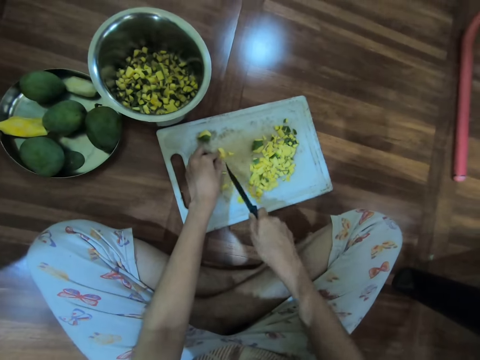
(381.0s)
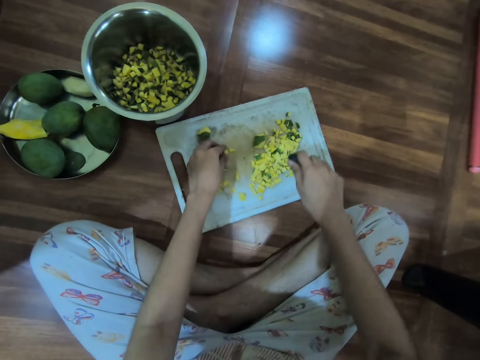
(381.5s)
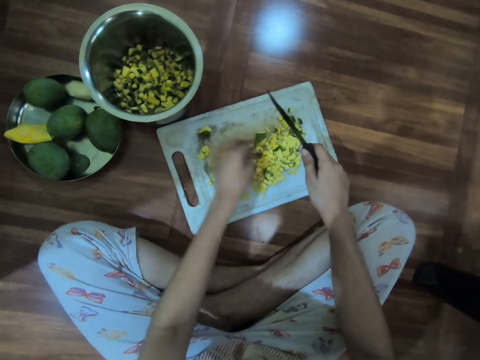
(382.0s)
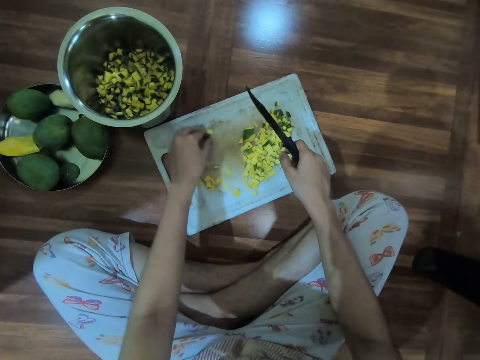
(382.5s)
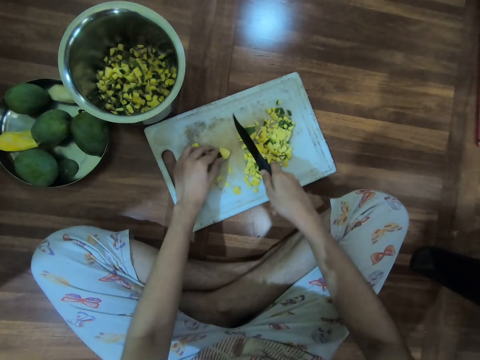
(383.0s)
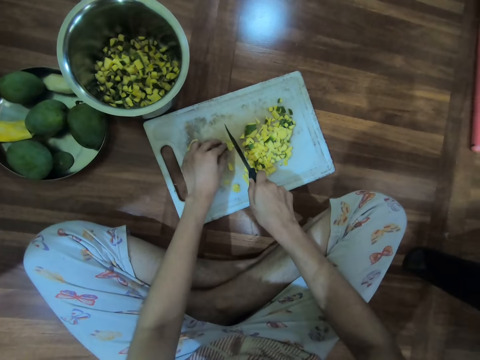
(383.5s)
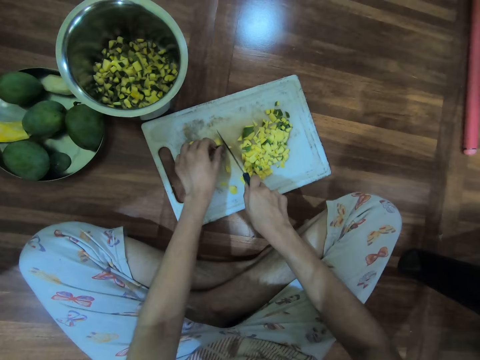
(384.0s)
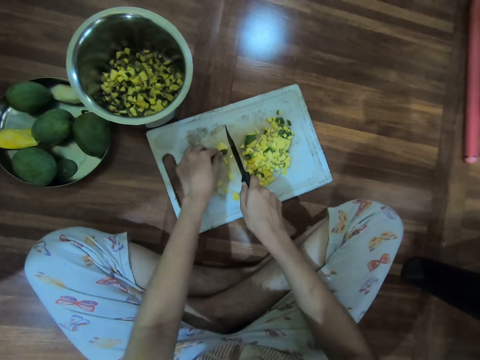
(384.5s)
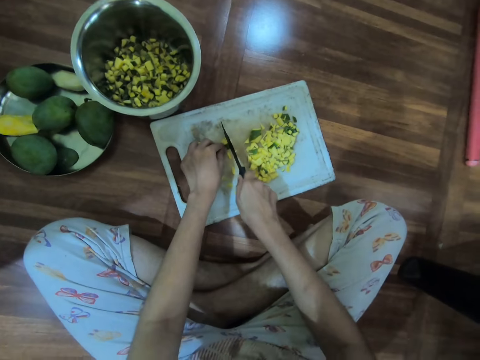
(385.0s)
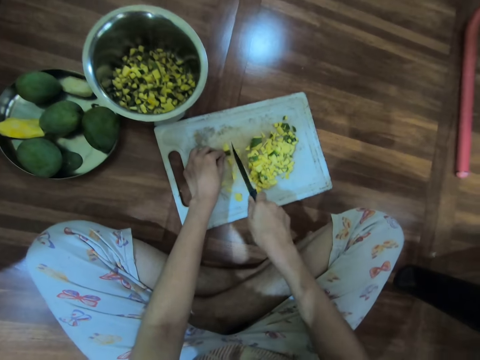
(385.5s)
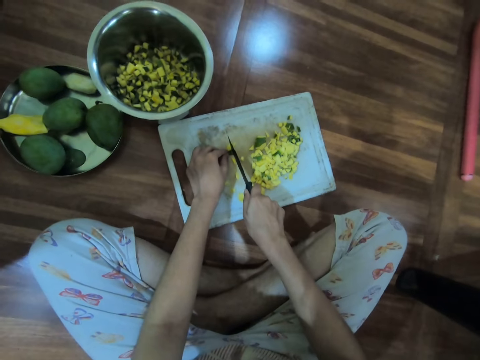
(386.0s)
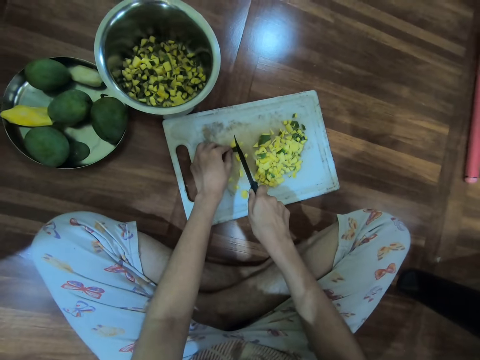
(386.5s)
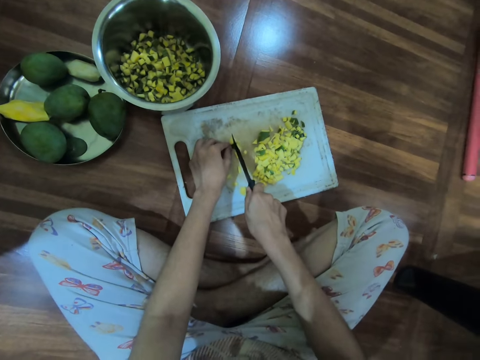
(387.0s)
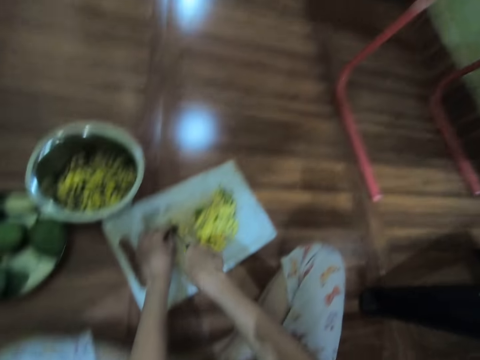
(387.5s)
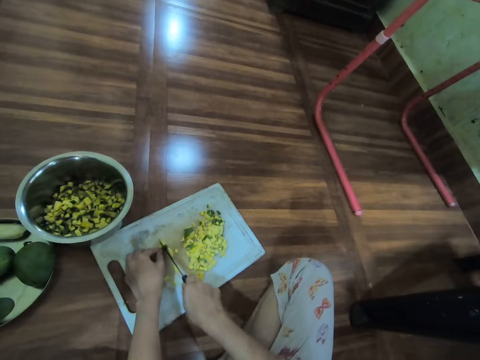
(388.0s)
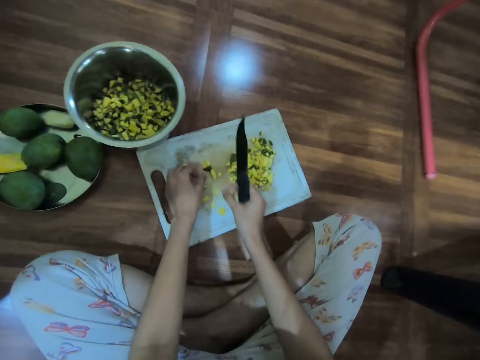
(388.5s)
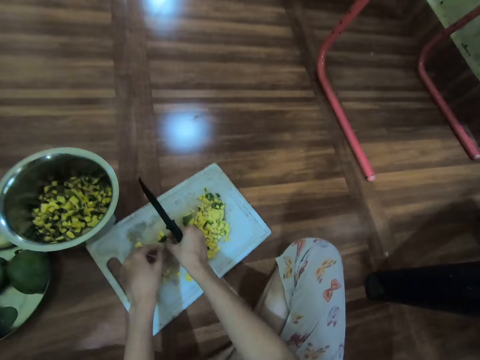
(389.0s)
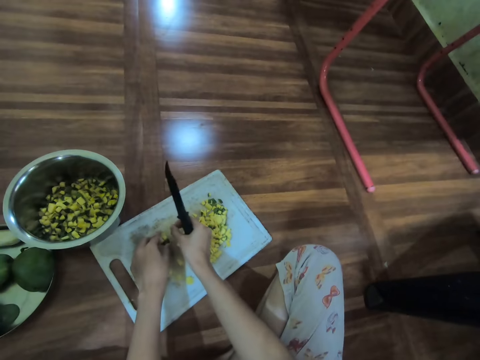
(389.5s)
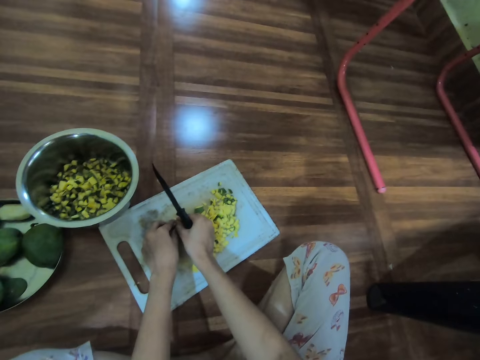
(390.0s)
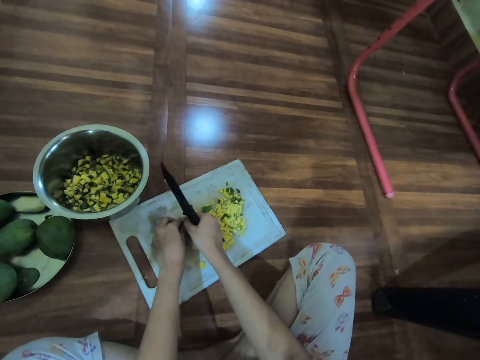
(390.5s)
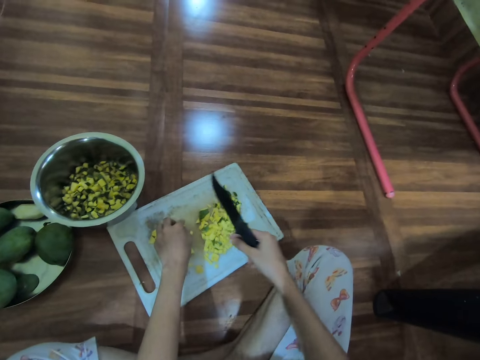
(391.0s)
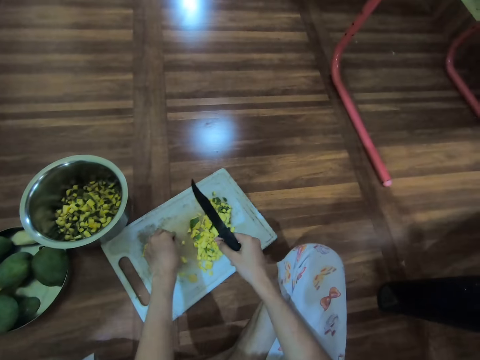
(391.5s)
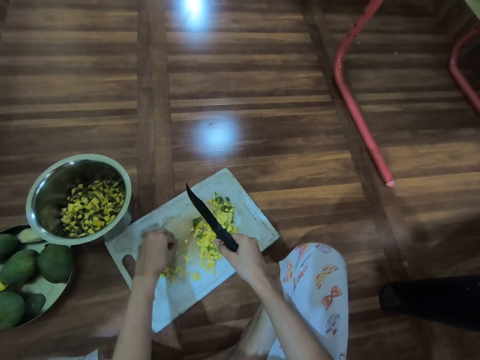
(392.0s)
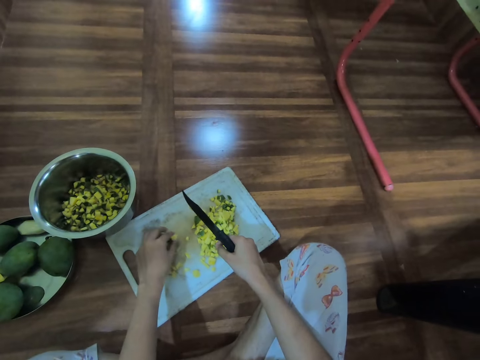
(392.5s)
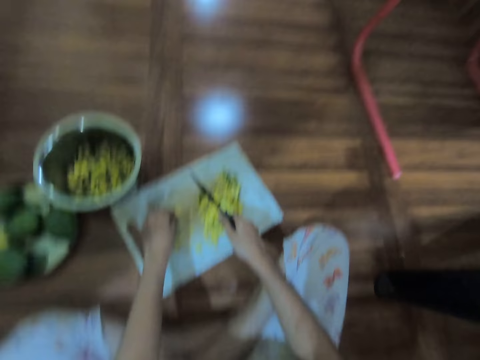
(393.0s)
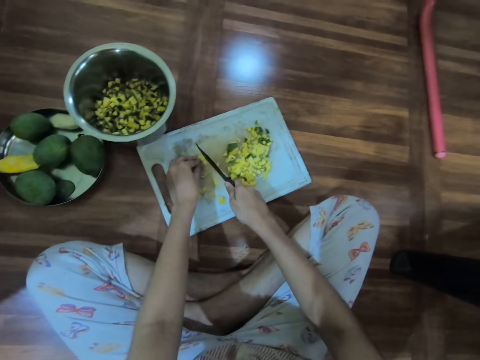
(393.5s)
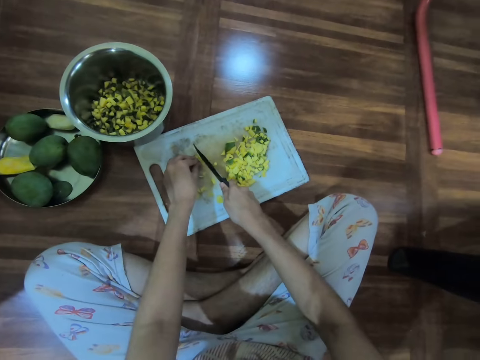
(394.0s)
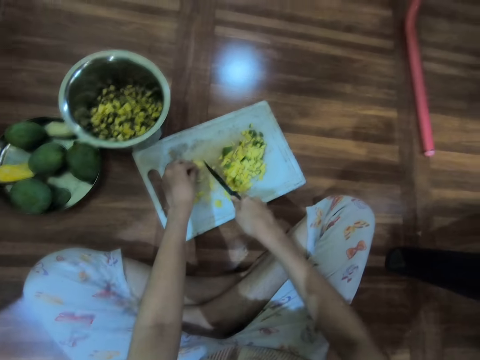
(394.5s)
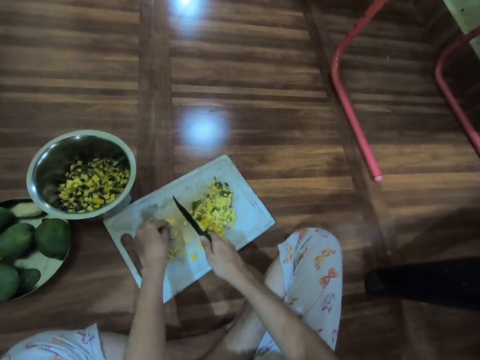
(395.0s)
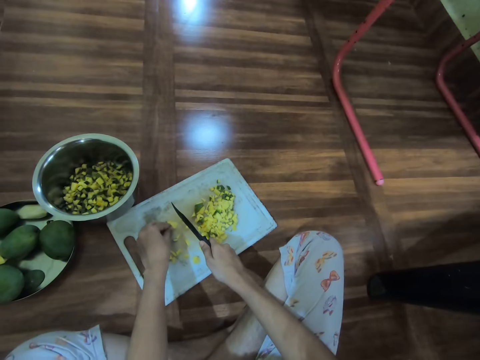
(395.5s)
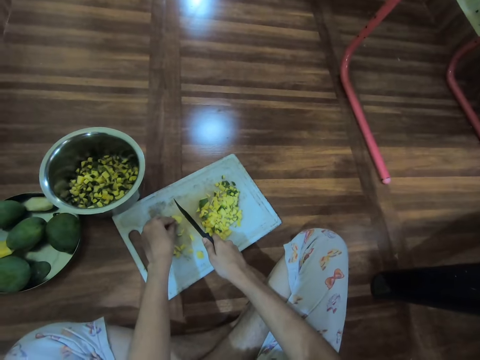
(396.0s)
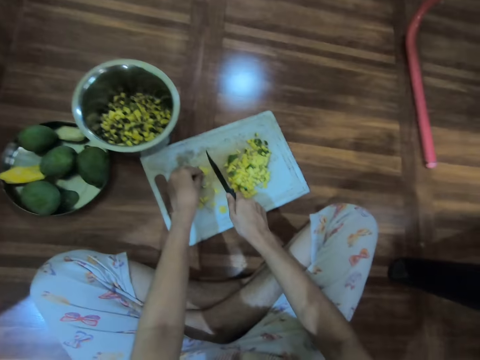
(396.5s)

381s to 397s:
The camera wearer moves the mango slices on the tray with the knife in her right hand. She adjusts the mango slice on the tray with her left hand. She picks the mango on the chopping board. She cuts the mango slice on the tray with the knife in her right hand. She adjusts the mango slice on the tray with her hands. She cuts the mango slices on the tray with the knife in her right hand.

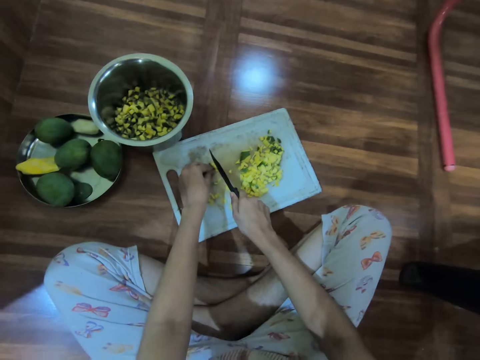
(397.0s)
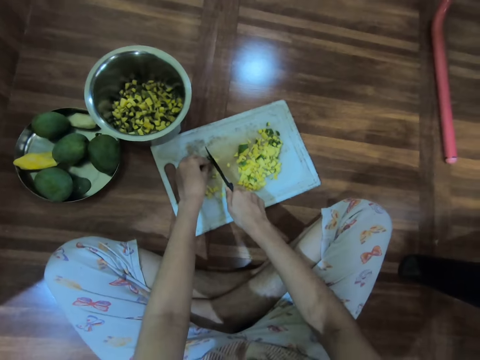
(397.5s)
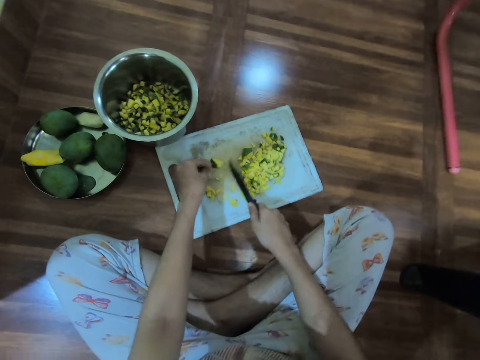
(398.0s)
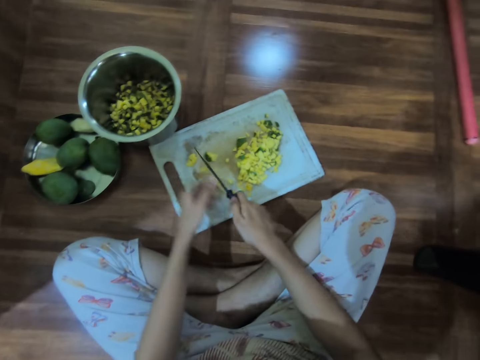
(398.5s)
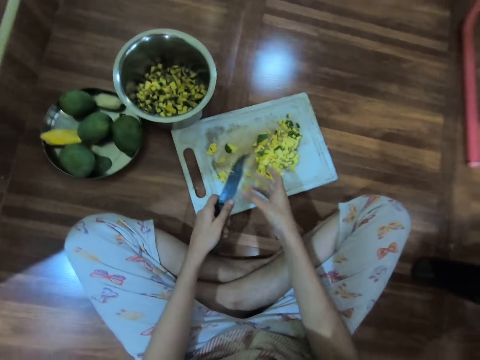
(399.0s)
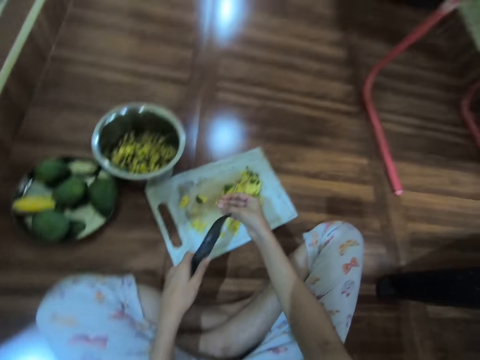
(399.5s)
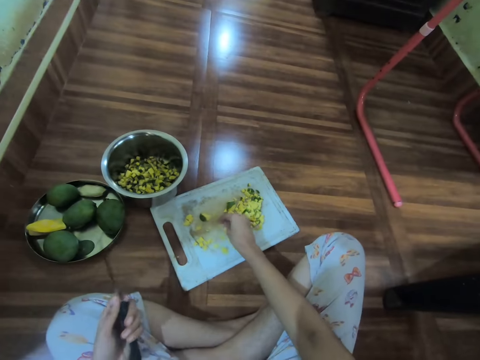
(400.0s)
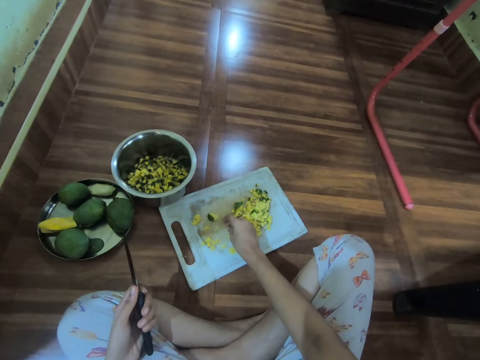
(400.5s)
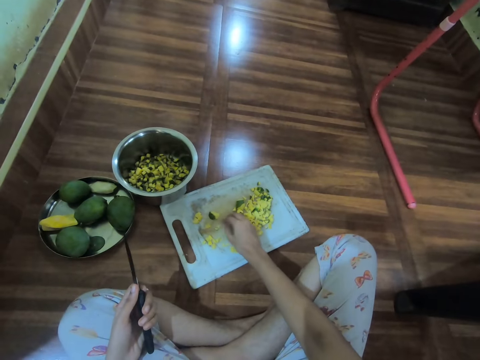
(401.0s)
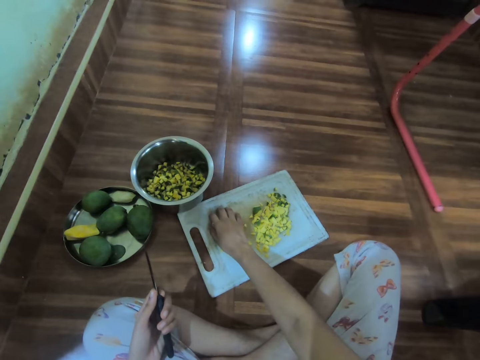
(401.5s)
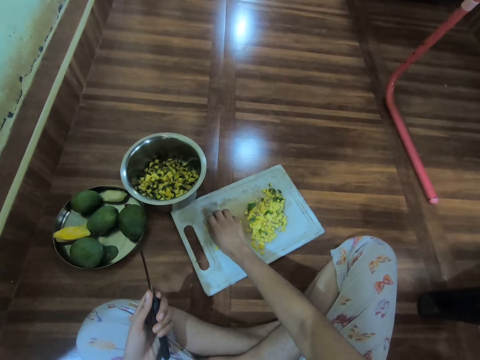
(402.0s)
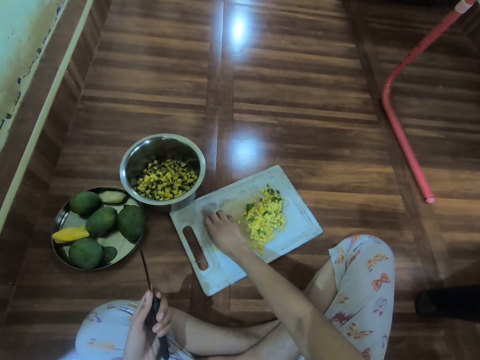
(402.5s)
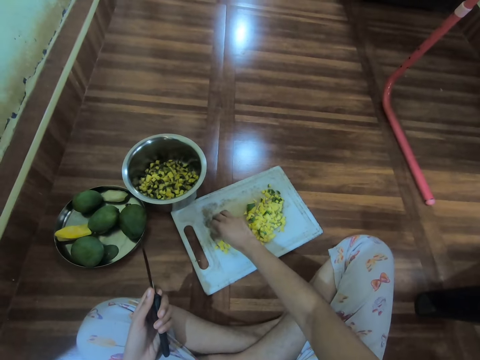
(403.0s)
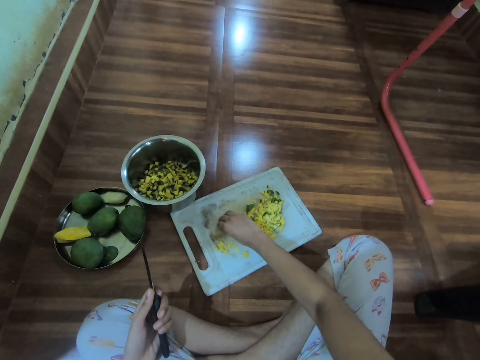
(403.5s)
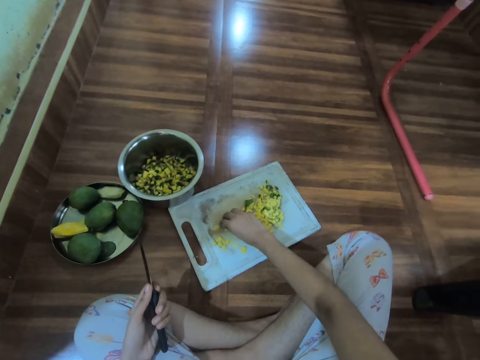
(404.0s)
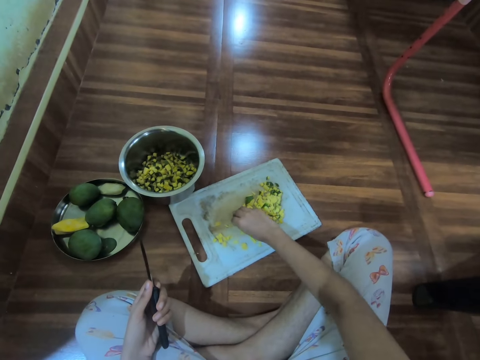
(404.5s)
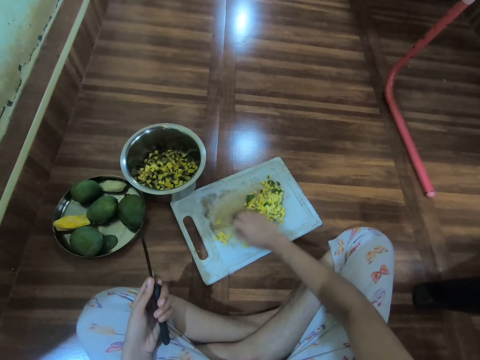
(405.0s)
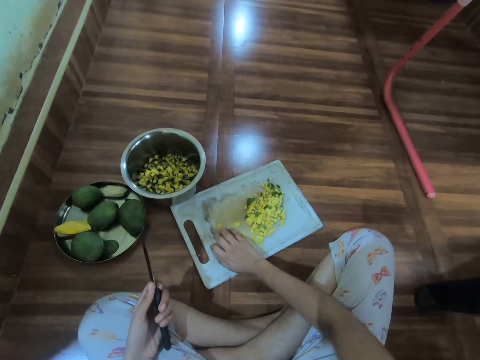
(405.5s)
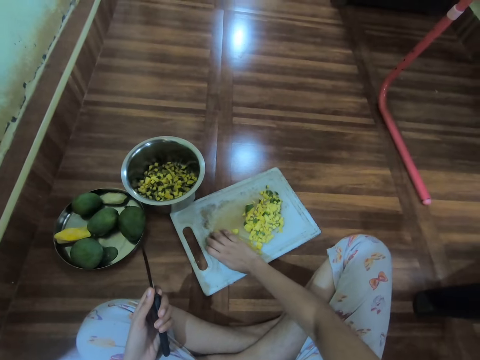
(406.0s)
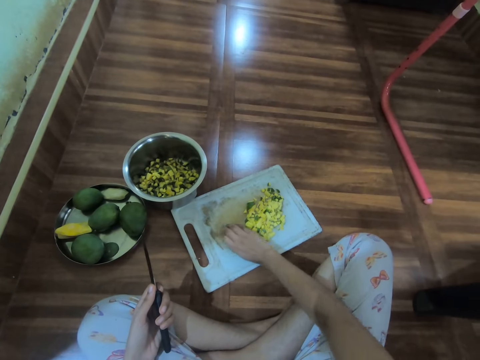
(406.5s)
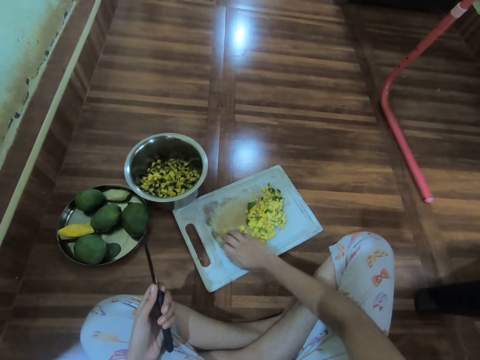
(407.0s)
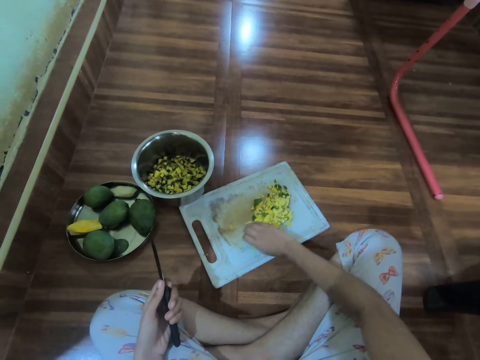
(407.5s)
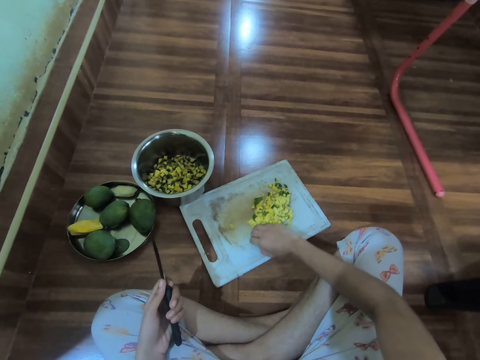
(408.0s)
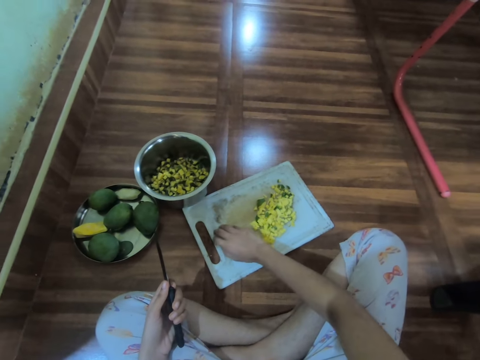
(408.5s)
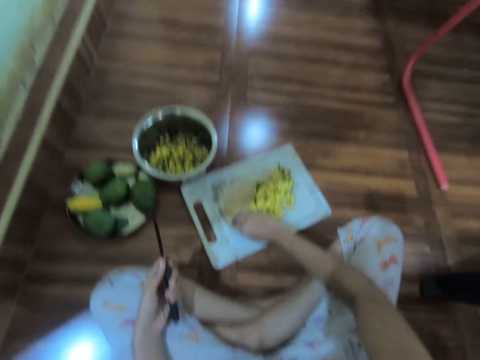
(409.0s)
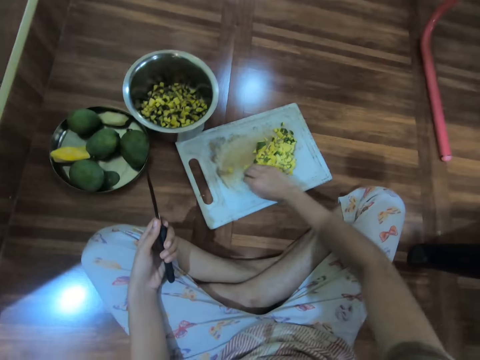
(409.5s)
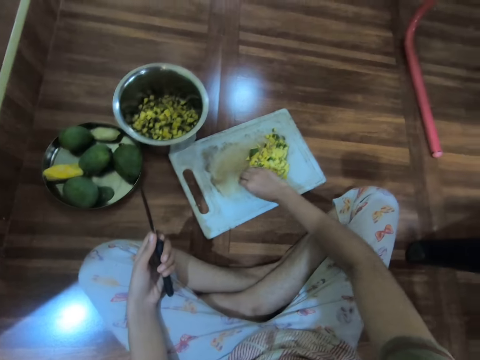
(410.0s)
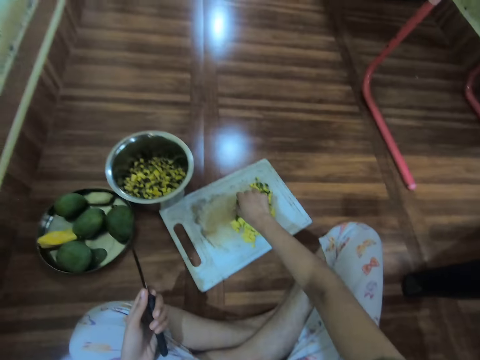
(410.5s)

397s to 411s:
The camera wearer passes the knife from her right hand to her left hand. She removes the mango slices from the knife with her right hand. She places her left hand on her lap. She moves the mango slices on the tray with her right hand. She pushes the mango on the chopping board.
